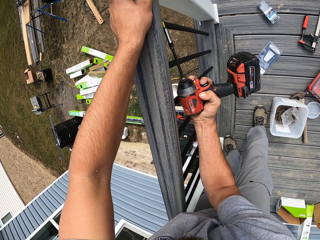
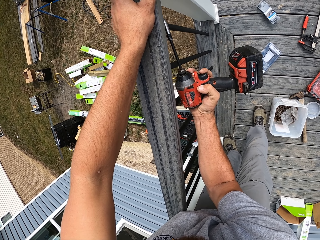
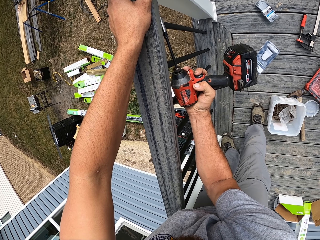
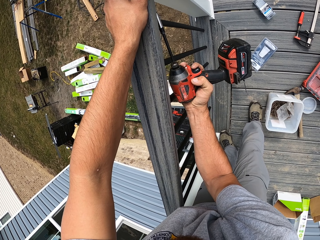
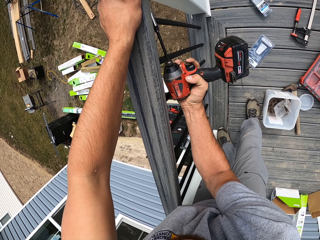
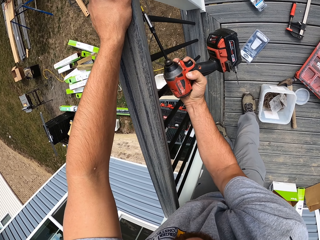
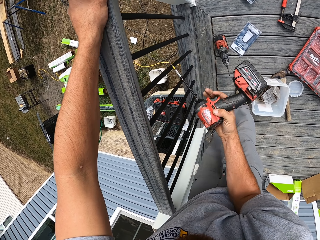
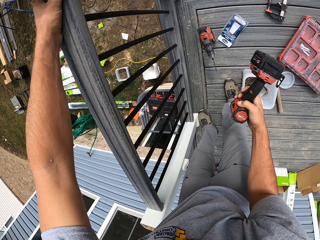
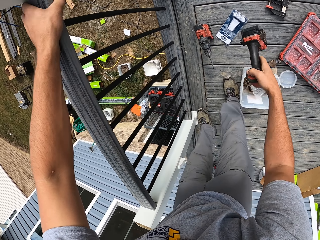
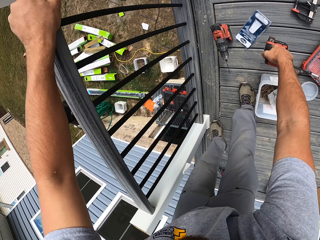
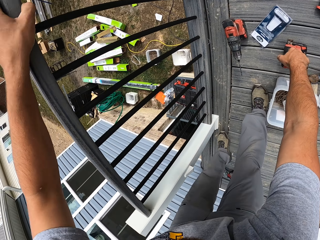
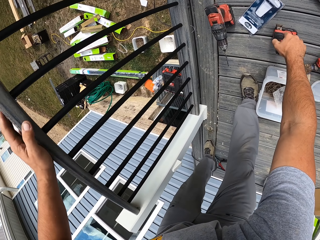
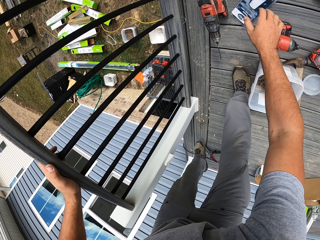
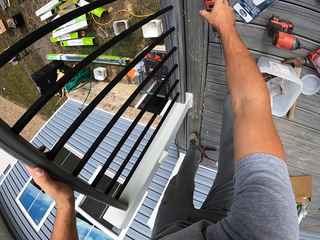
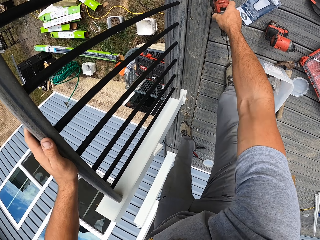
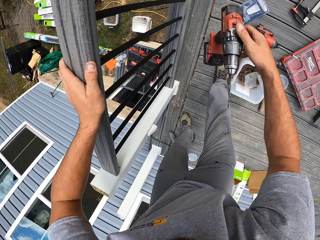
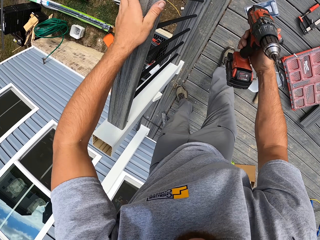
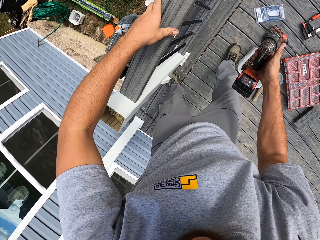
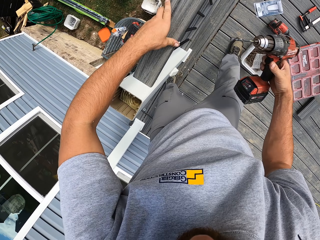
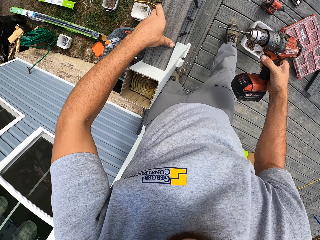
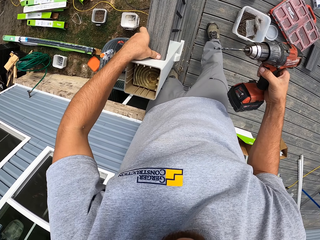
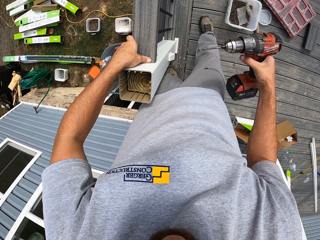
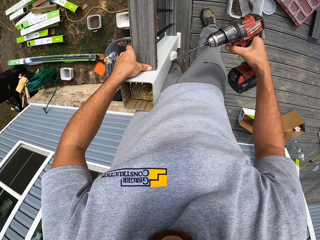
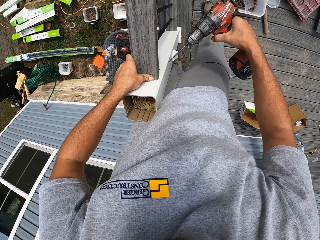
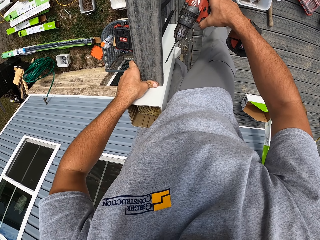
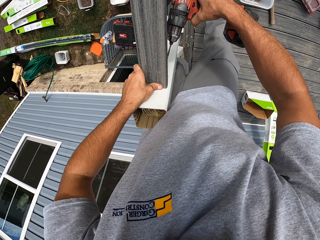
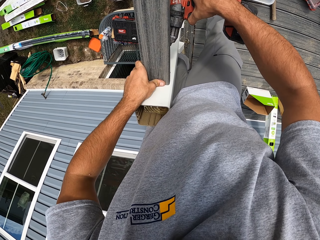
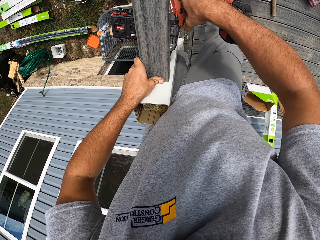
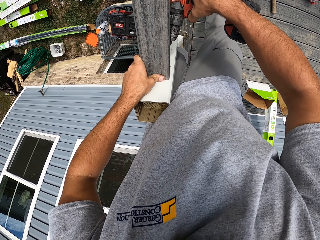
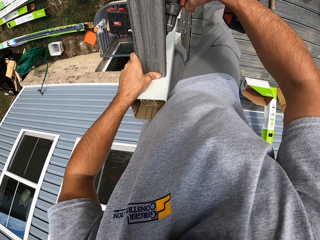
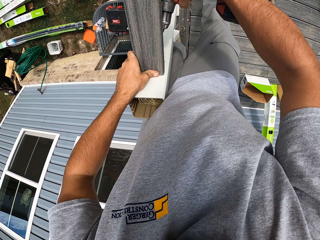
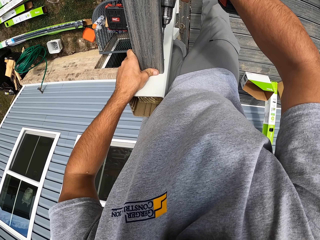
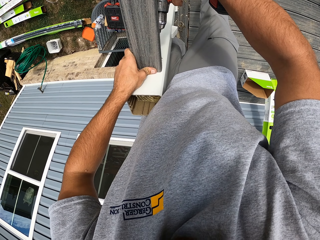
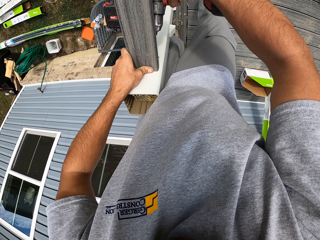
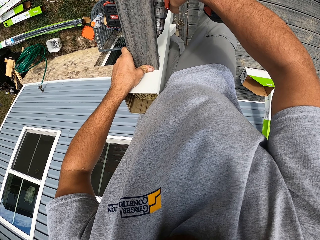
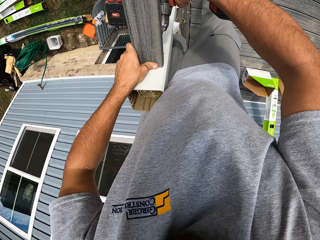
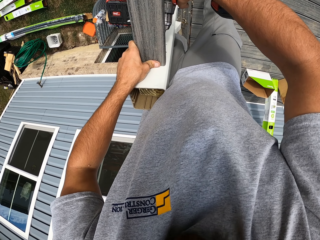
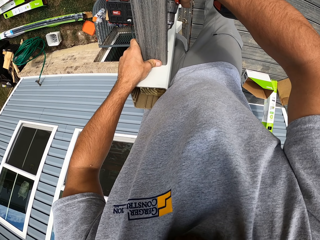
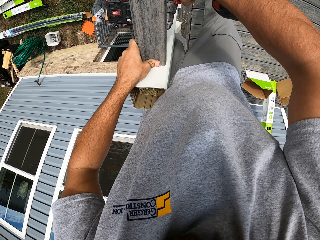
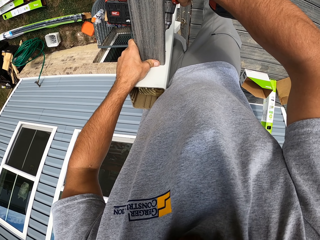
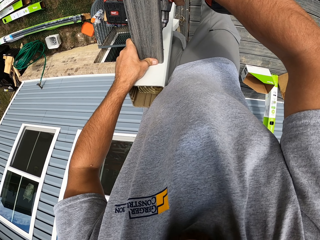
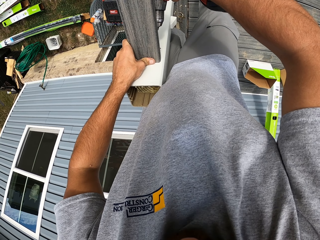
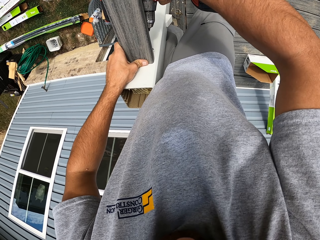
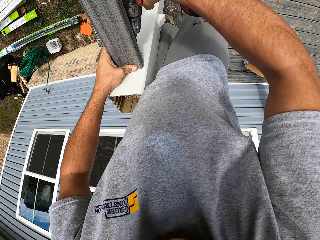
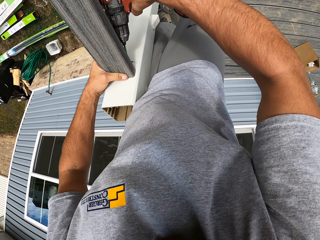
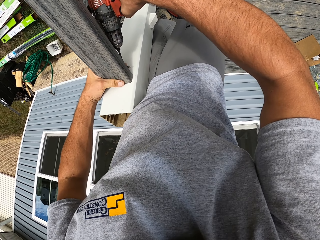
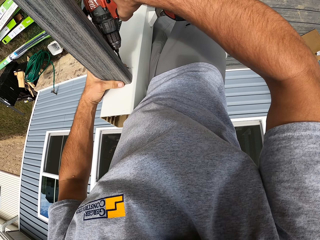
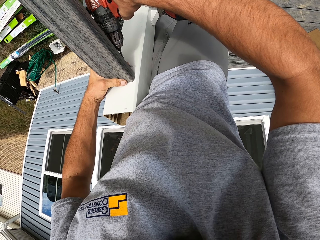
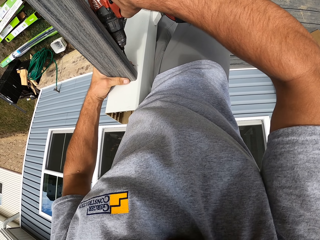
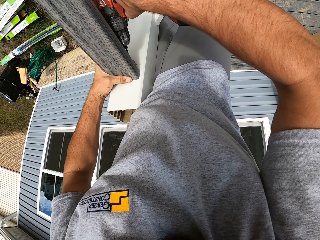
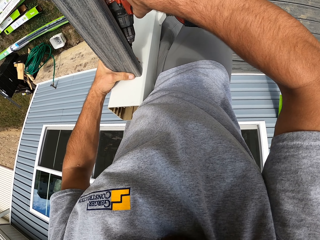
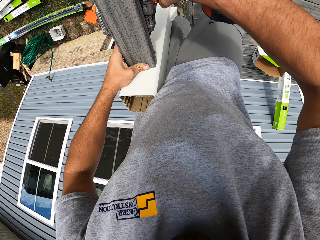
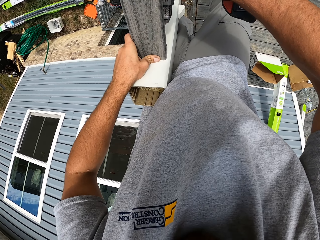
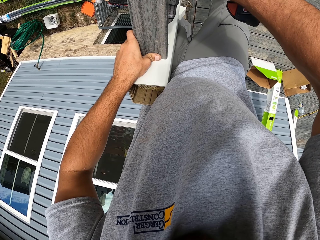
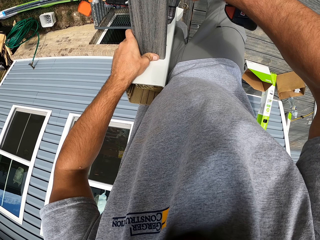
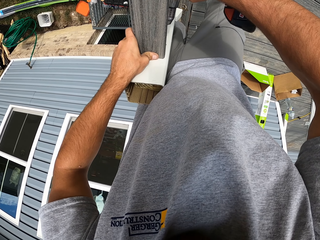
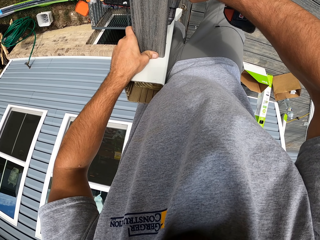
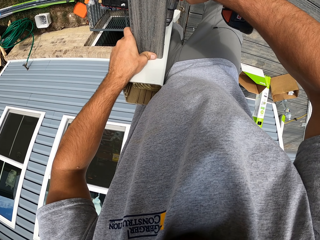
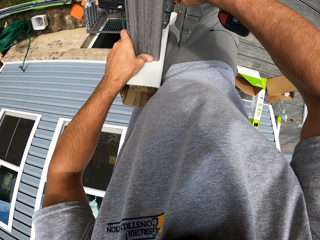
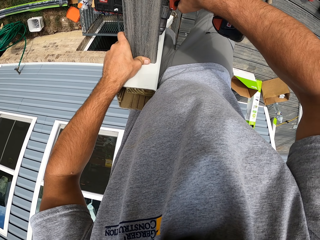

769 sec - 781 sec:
The camera wearer puts the drill on the floor. They pick up the drill from the floor. They drill the wood.

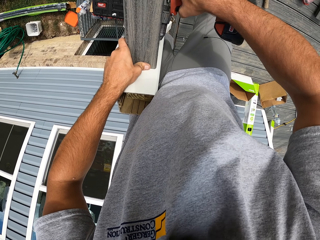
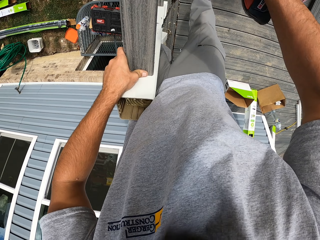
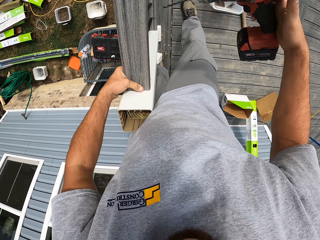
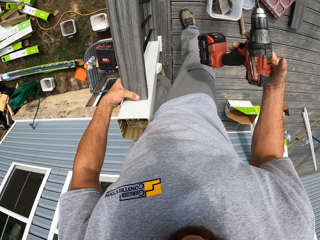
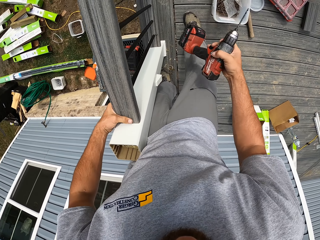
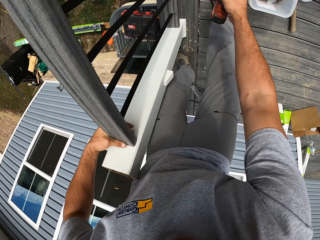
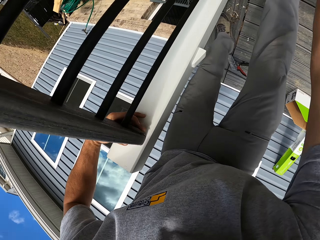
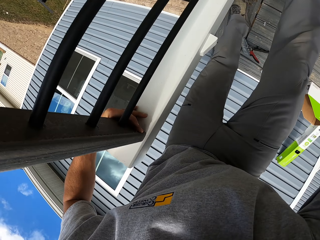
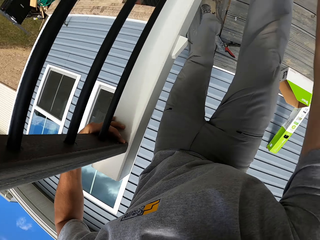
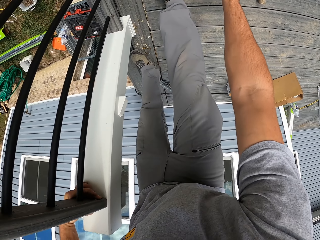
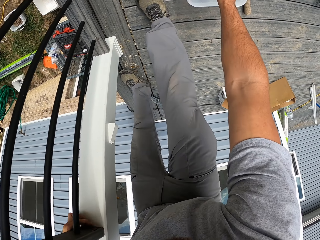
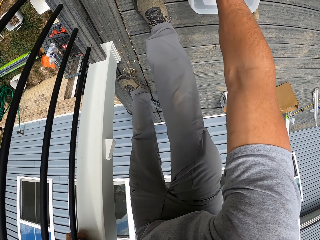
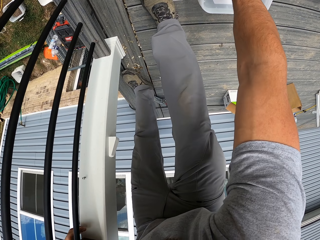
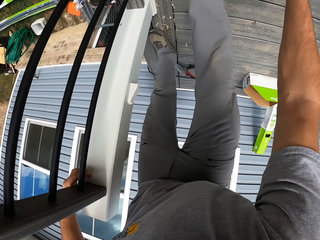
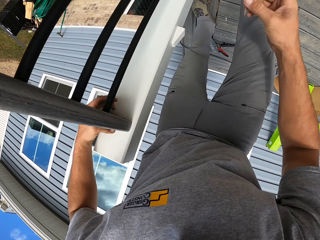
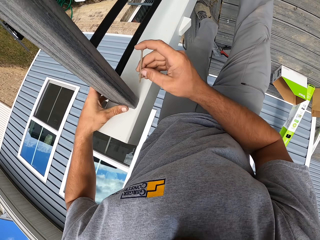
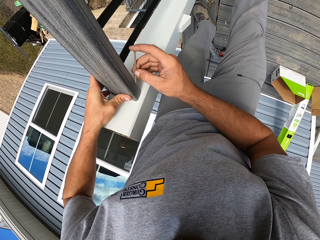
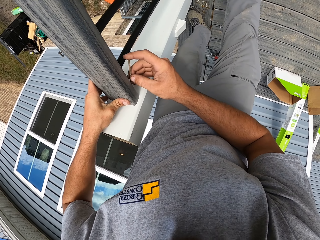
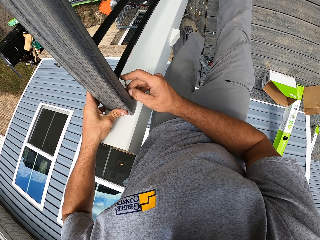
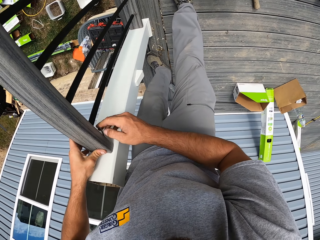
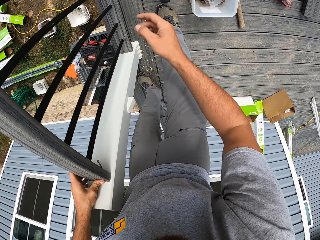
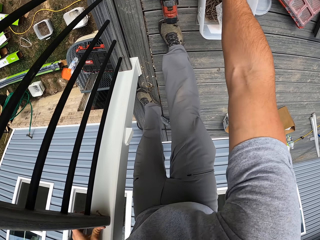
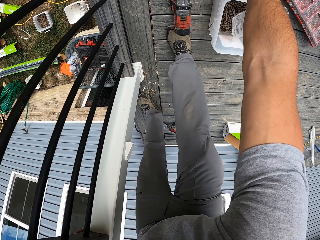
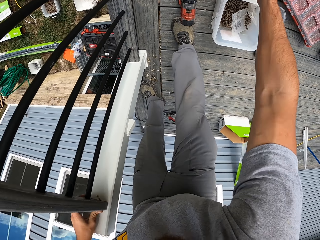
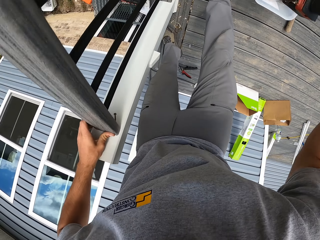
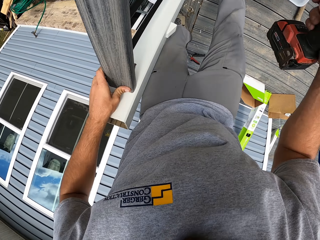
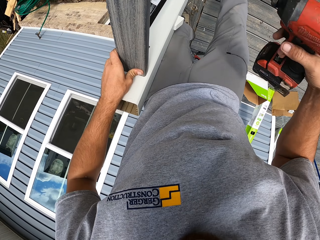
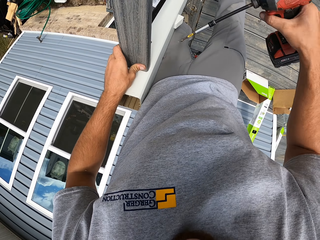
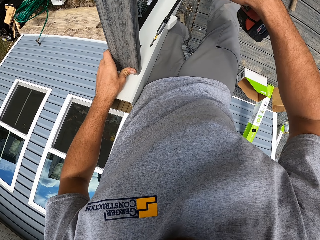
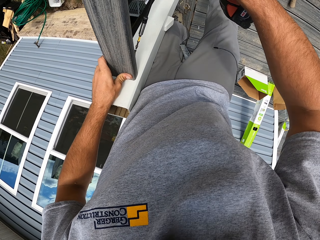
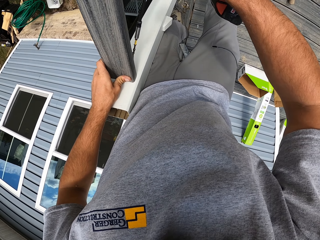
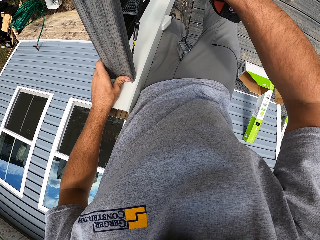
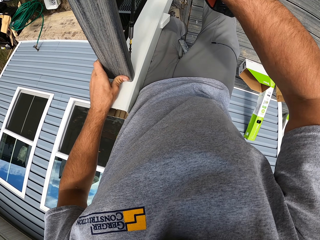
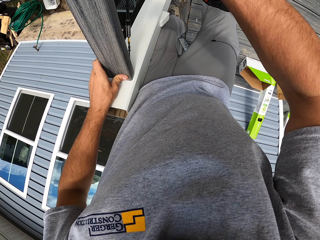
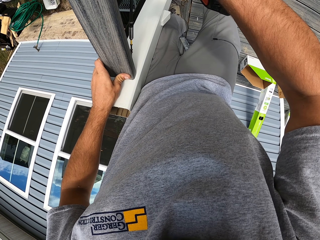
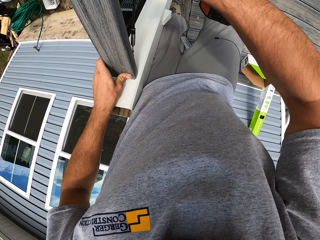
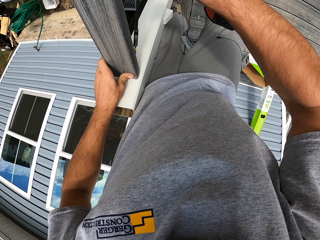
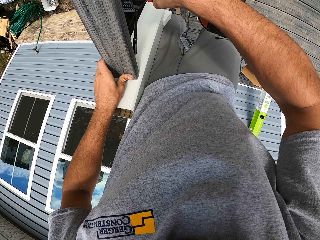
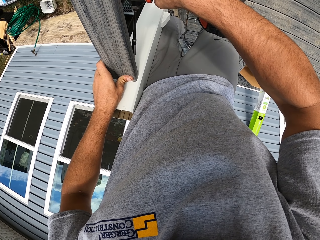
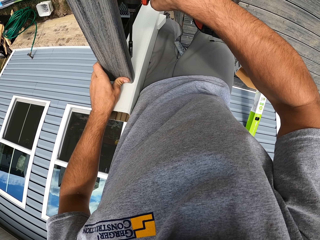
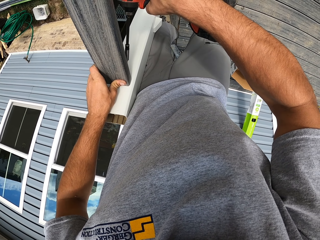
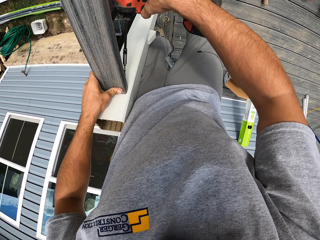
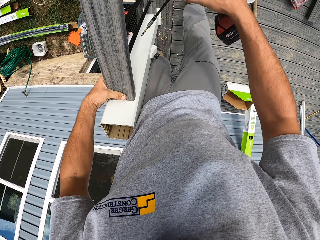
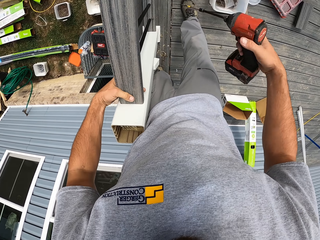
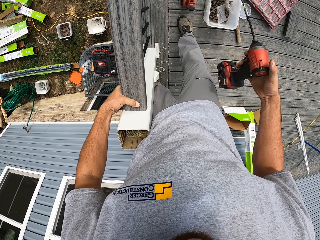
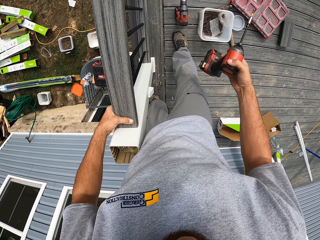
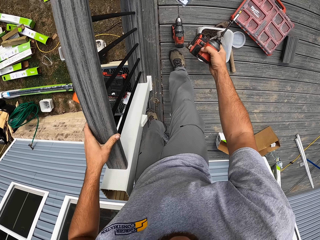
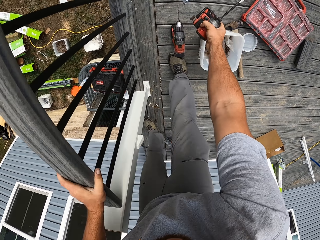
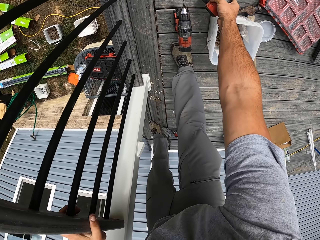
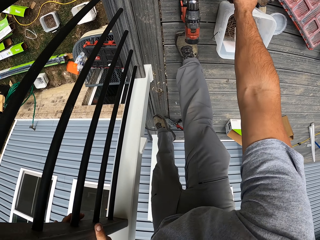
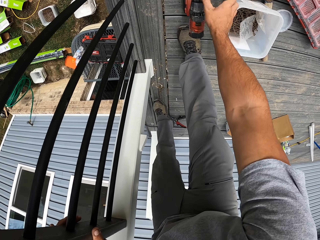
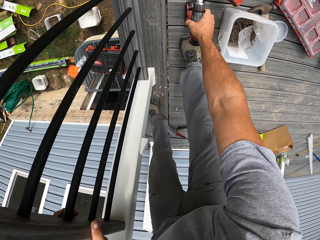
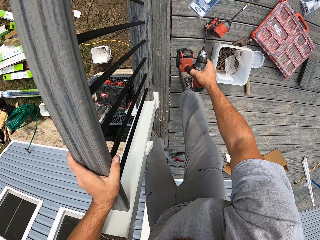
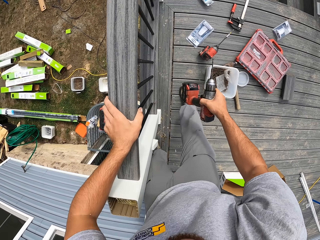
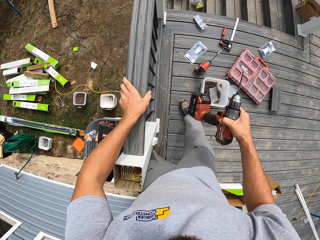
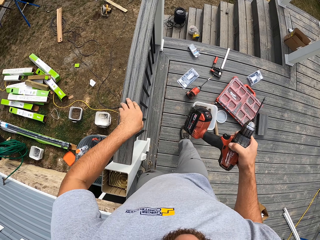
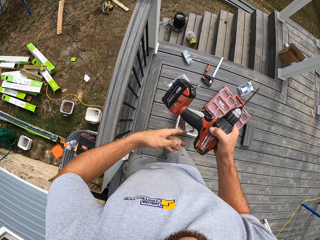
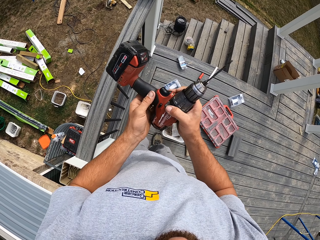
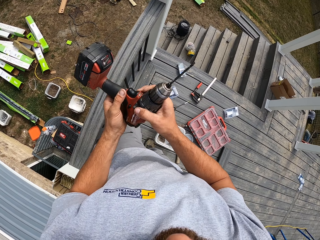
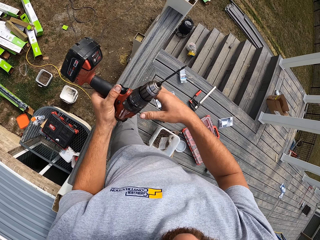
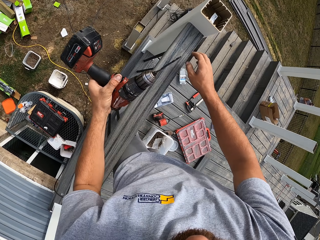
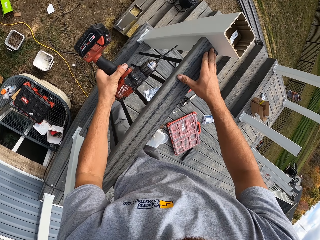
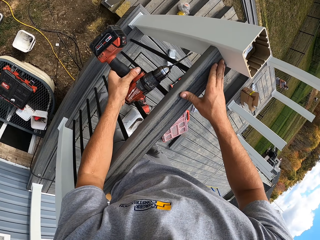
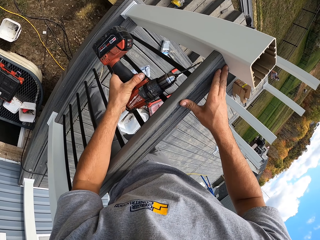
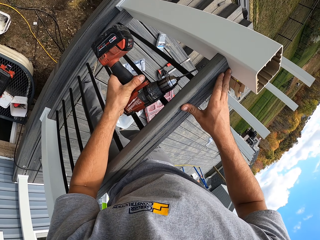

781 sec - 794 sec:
The camera wearer puts the nail on the wood. They pin the nail on the wood. They put the drill on the floor. They pick up the drill from the floor.
